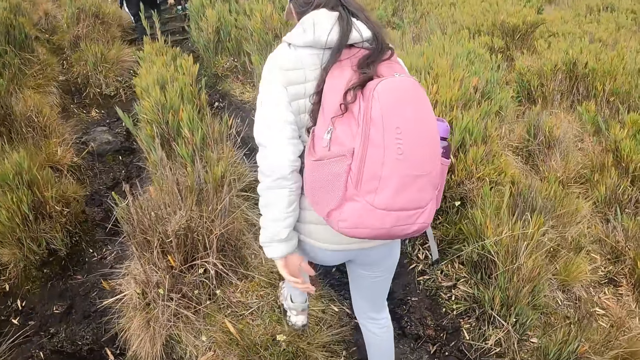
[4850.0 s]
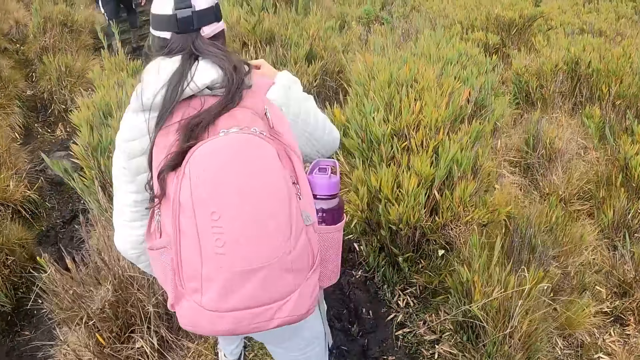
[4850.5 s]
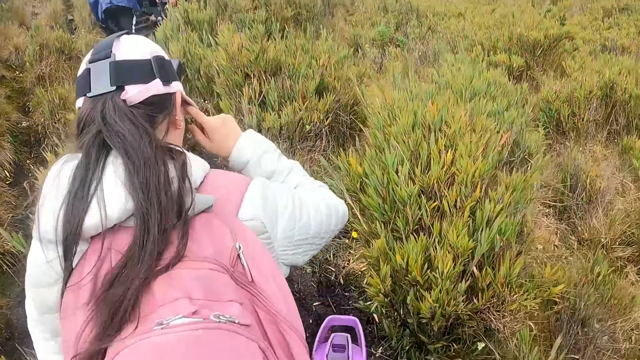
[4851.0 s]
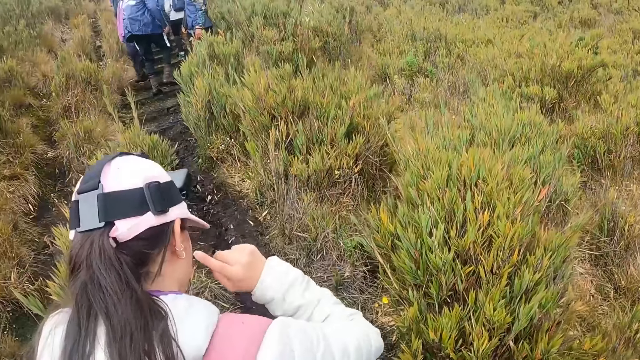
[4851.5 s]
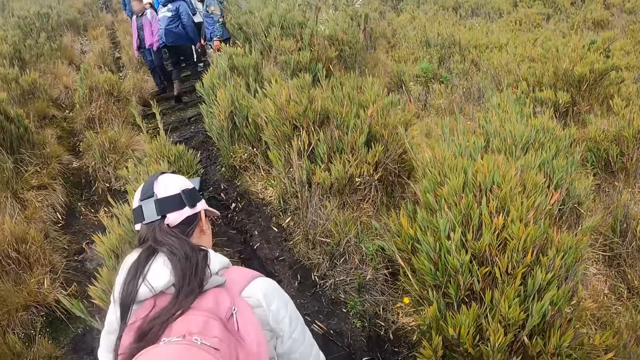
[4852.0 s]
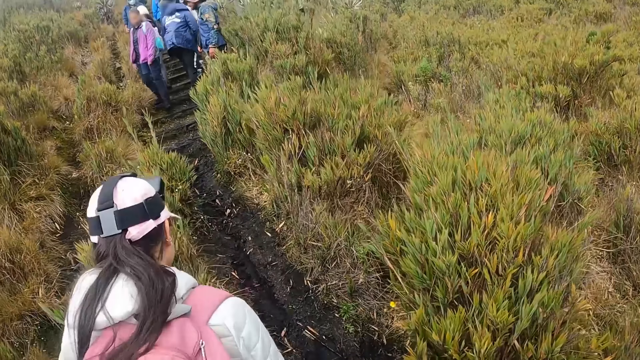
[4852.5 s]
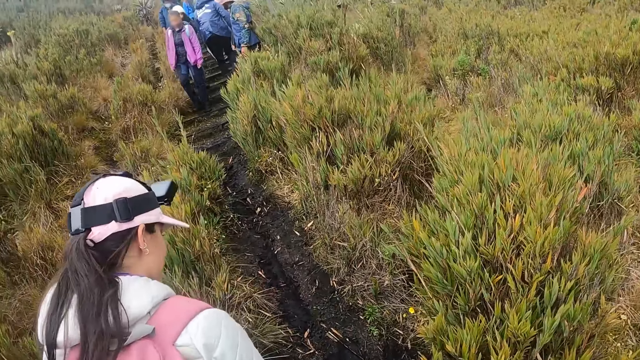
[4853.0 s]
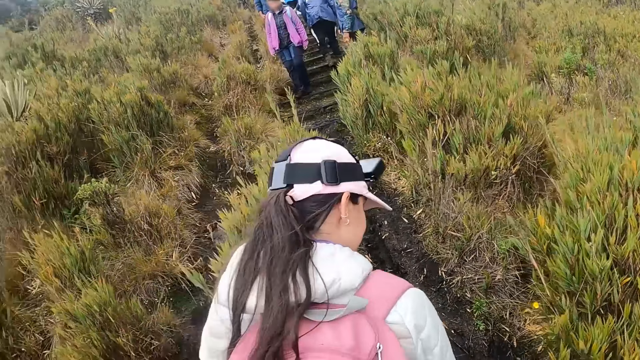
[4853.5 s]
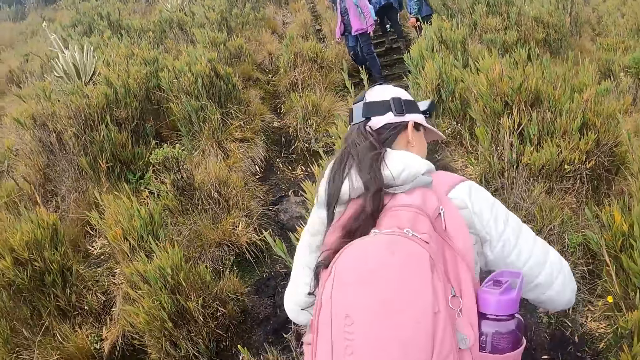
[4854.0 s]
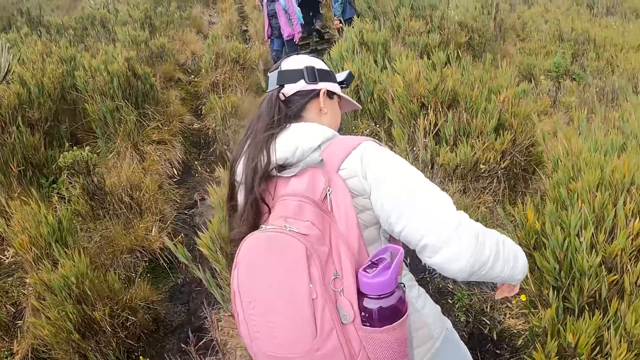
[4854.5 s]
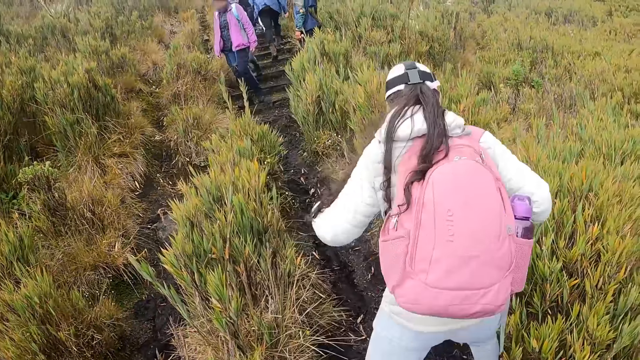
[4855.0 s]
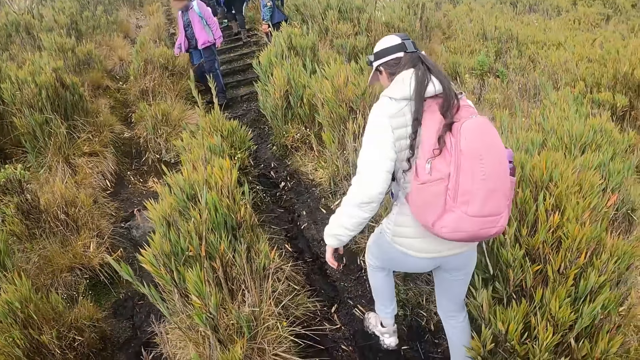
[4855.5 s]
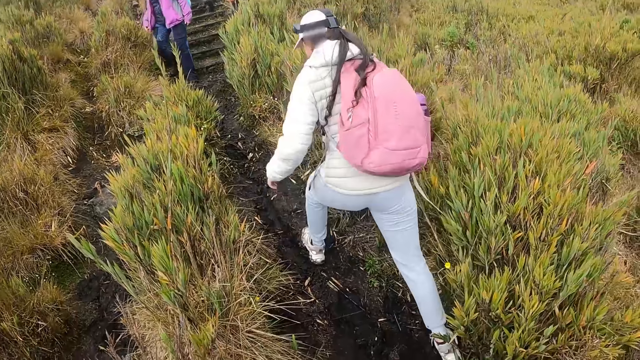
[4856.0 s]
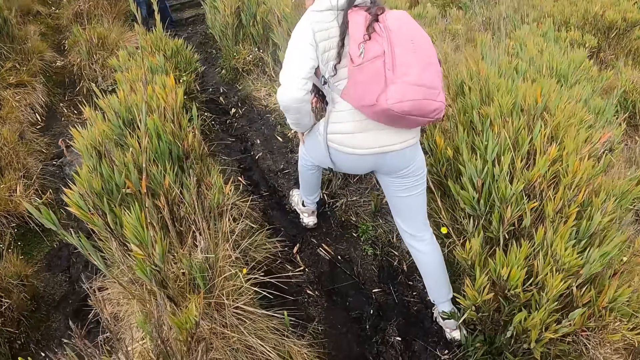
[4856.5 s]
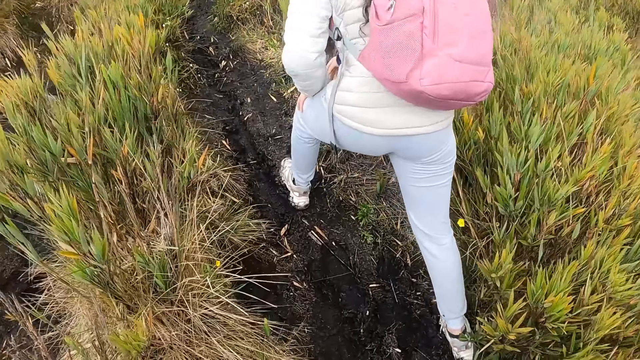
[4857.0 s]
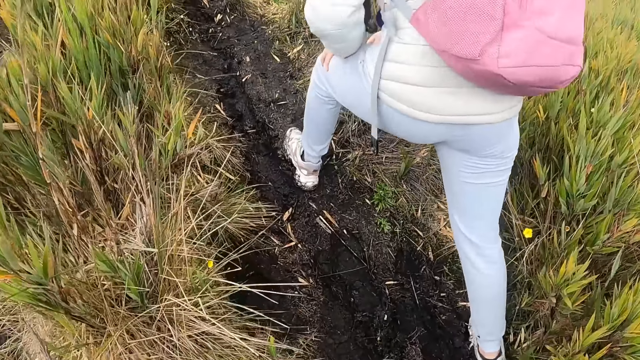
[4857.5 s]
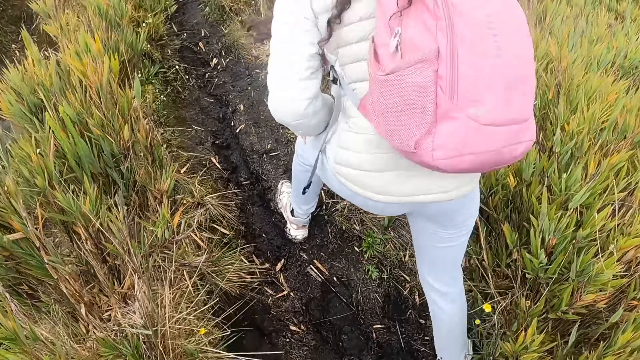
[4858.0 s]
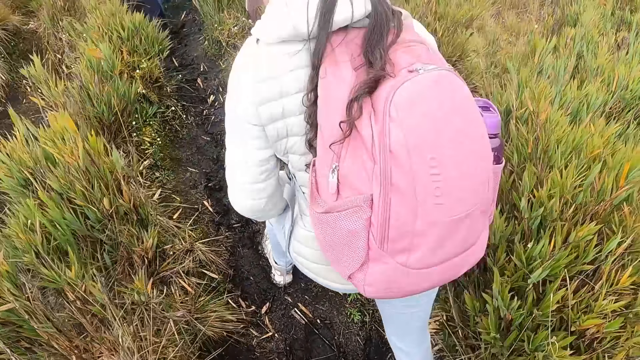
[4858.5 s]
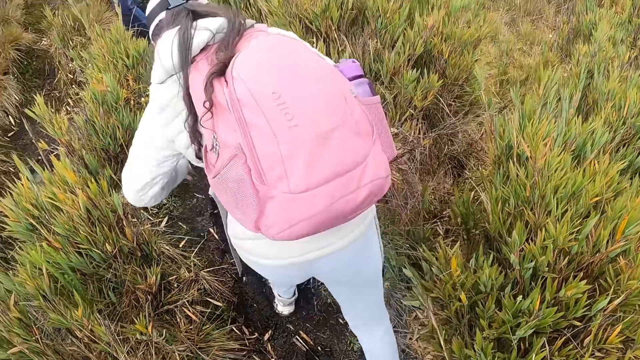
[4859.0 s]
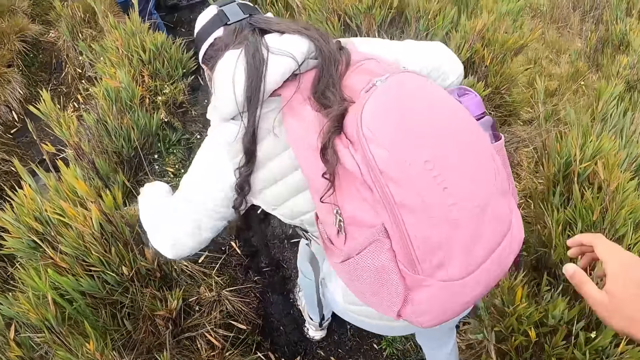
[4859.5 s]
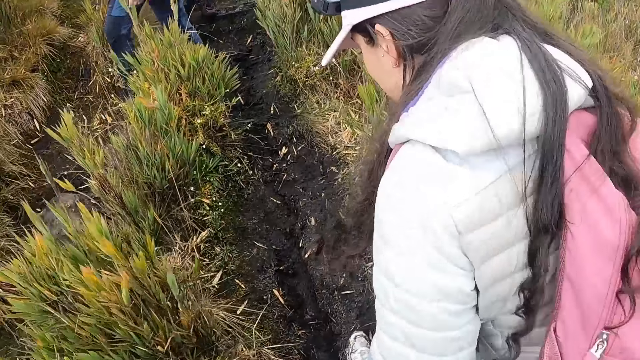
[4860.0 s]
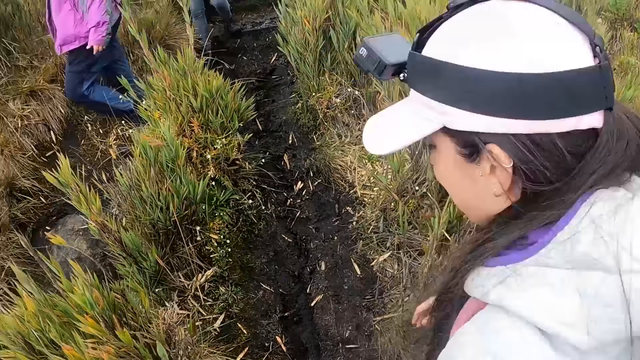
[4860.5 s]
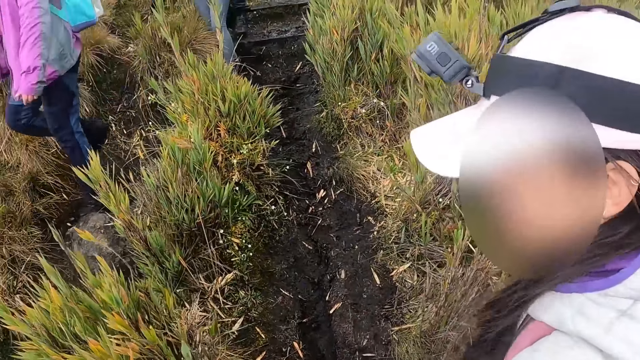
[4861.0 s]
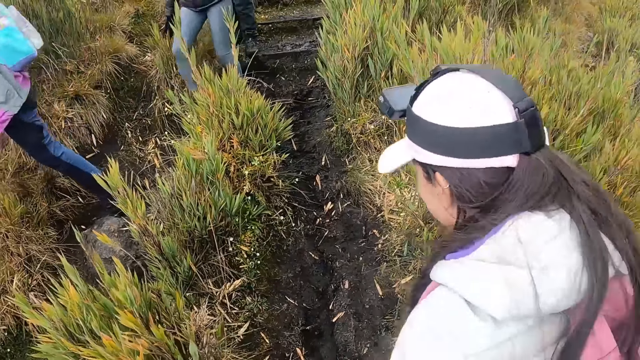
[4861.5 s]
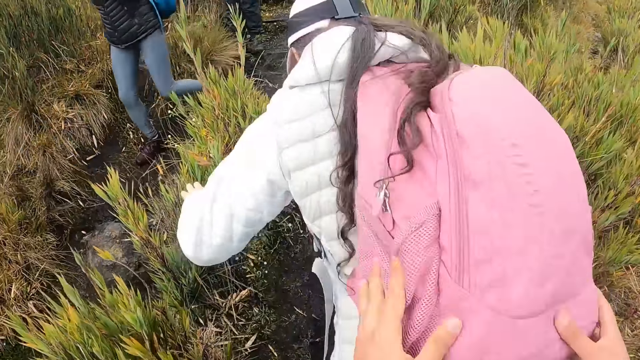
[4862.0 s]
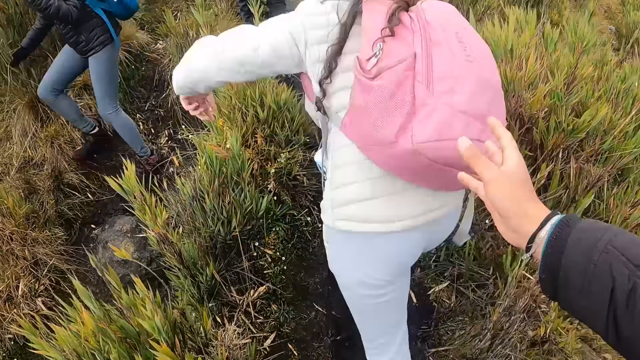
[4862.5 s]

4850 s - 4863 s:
The camera wearer holds a bag.

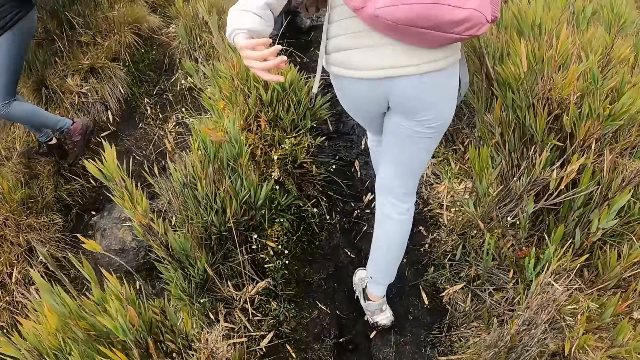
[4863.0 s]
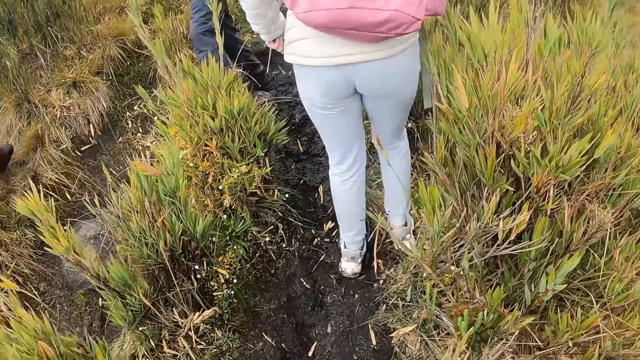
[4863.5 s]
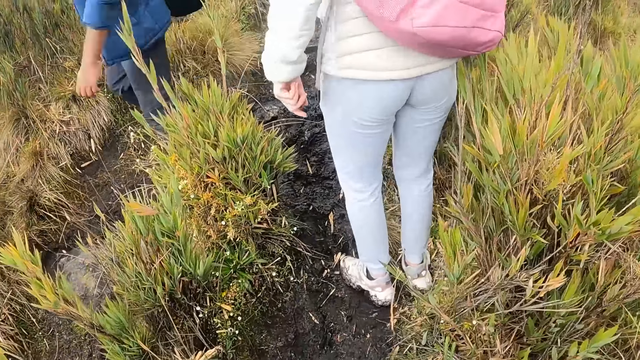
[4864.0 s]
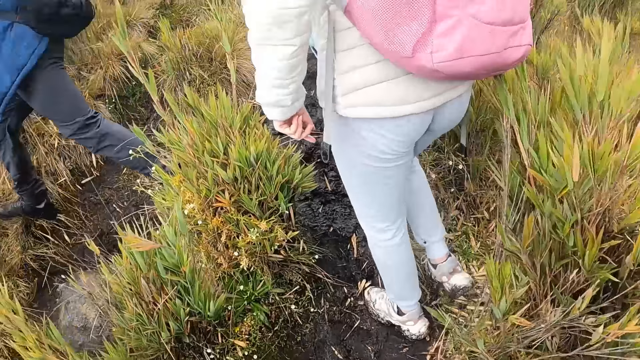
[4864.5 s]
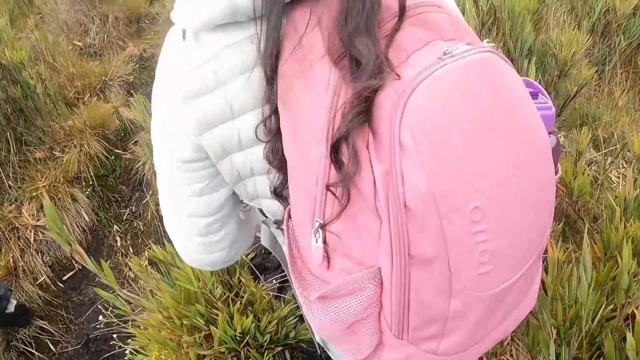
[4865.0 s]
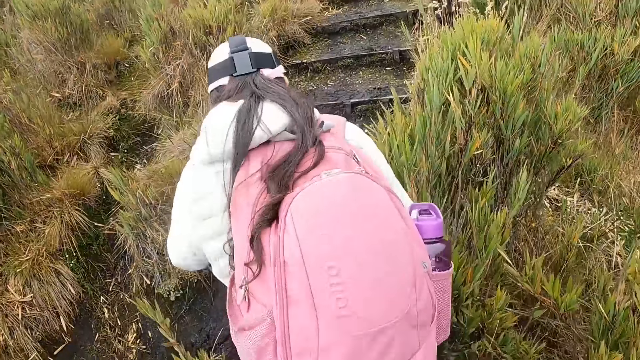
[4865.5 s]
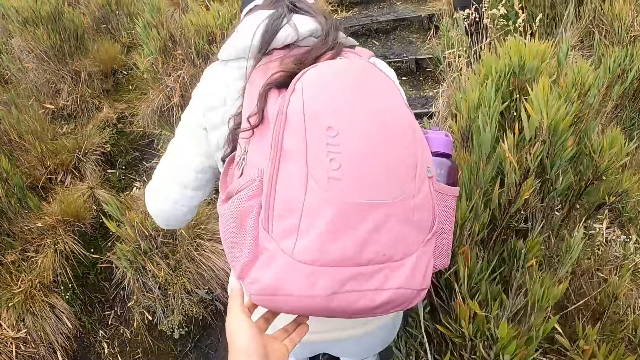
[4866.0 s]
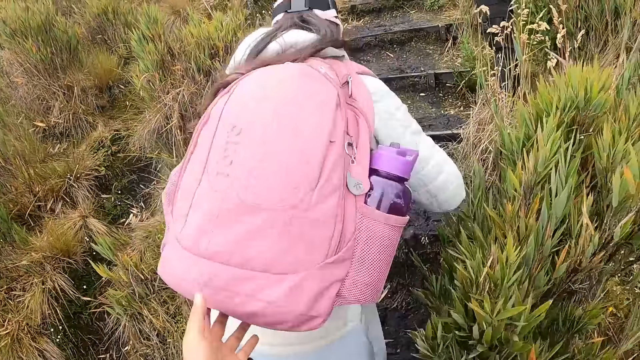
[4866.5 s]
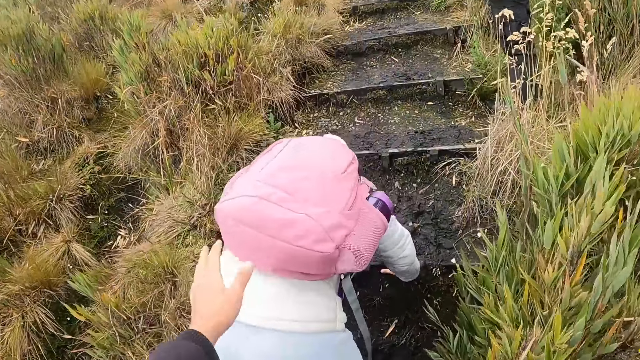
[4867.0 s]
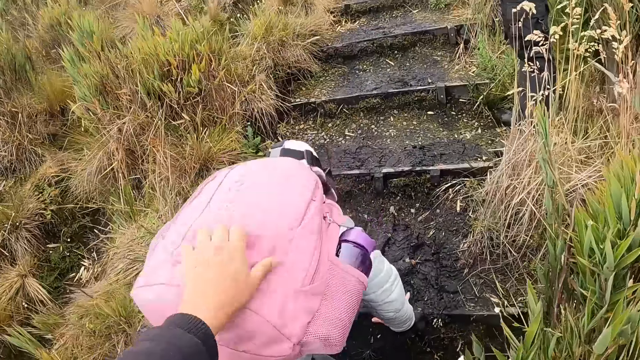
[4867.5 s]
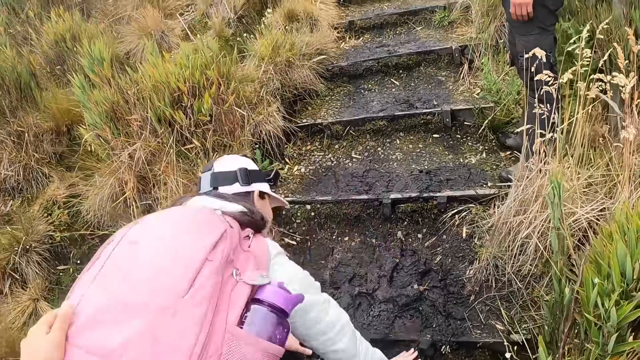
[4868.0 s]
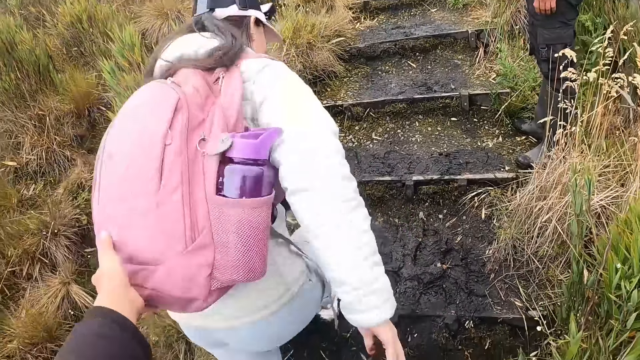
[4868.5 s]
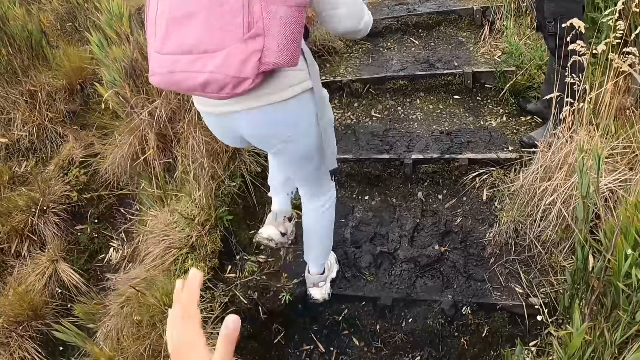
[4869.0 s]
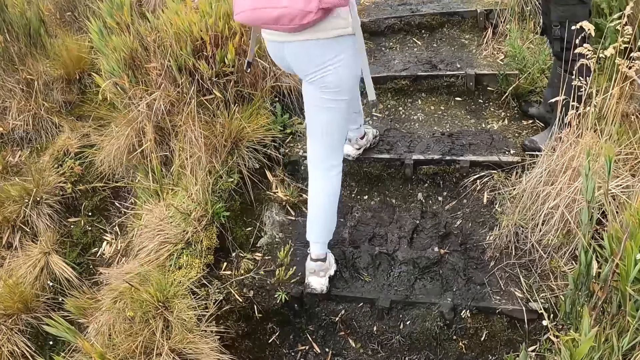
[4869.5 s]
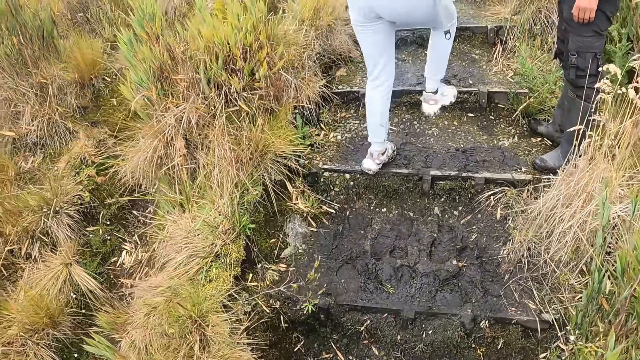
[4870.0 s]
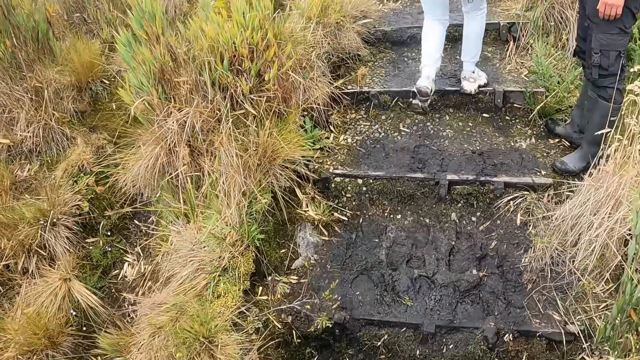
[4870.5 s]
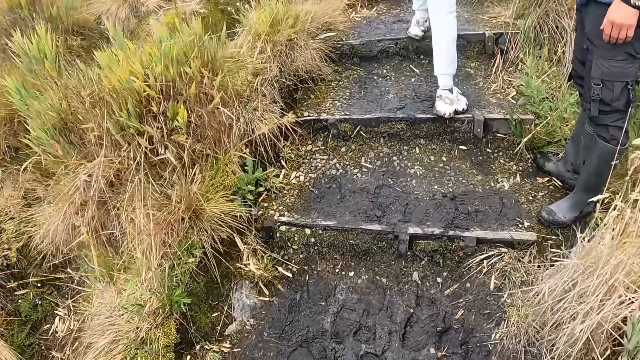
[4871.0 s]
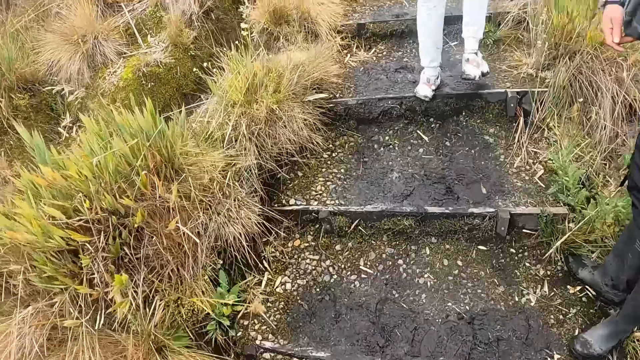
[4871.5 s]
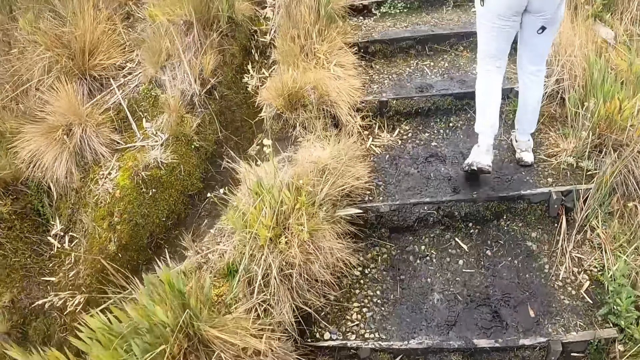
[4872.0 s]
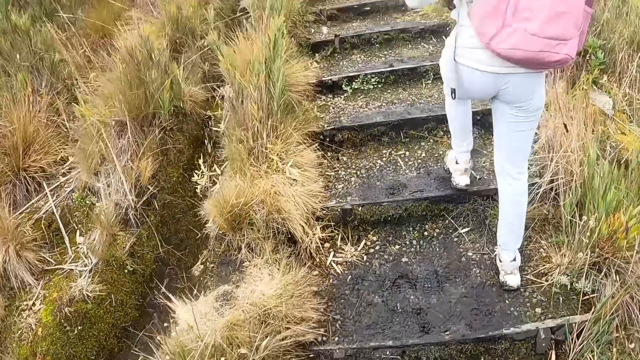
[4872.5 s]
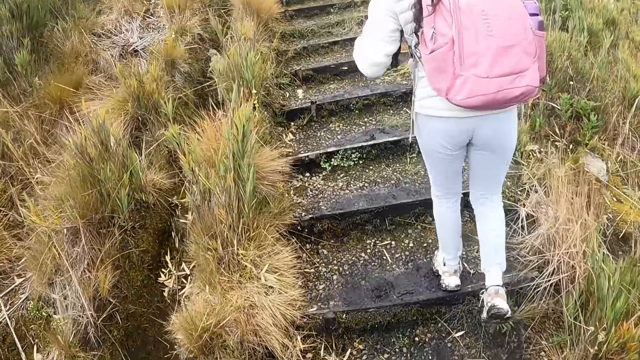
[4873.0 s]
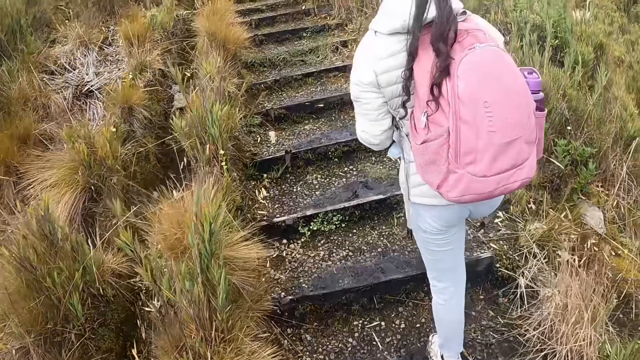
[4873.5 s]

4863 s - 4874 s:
The camera wearer walks at the mountain. They hold a bag. They touch the bag. They walk at the mountain.
